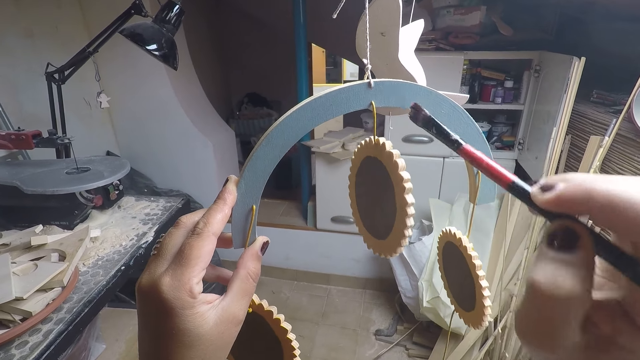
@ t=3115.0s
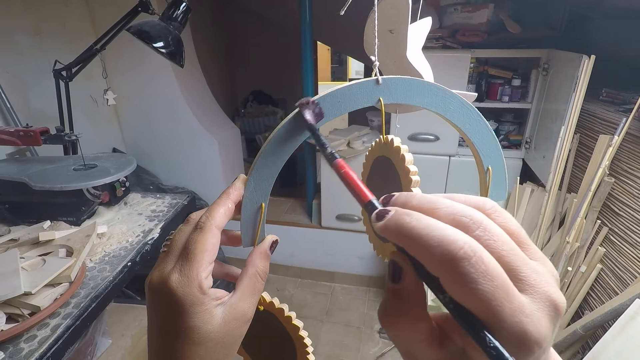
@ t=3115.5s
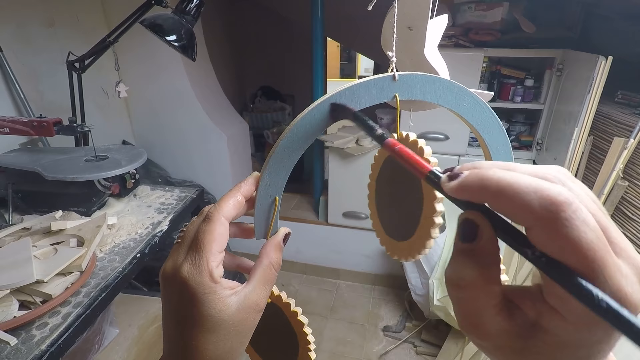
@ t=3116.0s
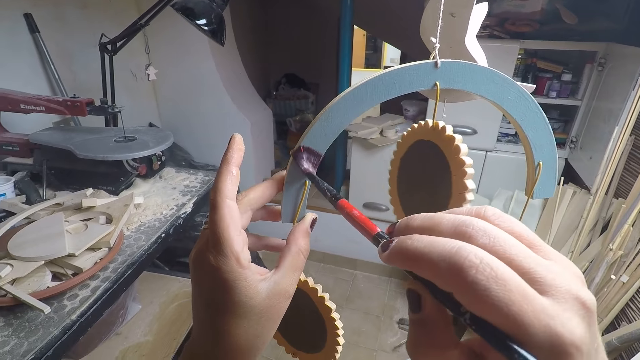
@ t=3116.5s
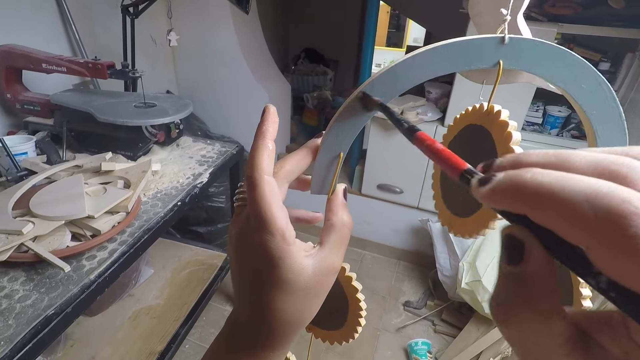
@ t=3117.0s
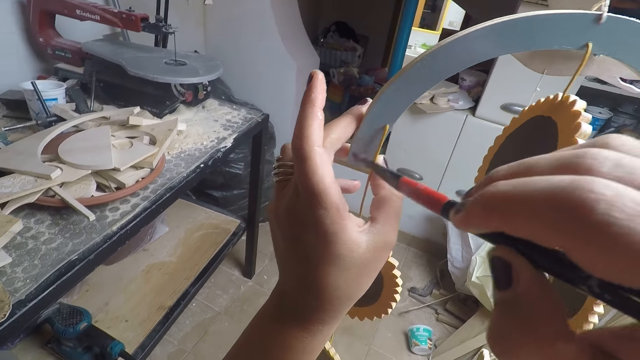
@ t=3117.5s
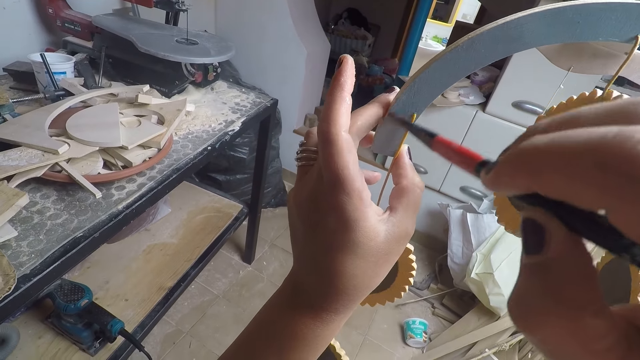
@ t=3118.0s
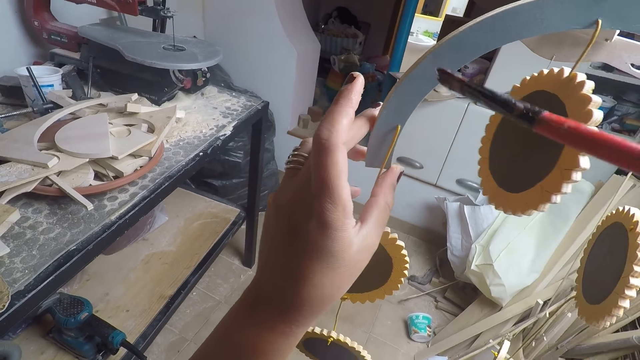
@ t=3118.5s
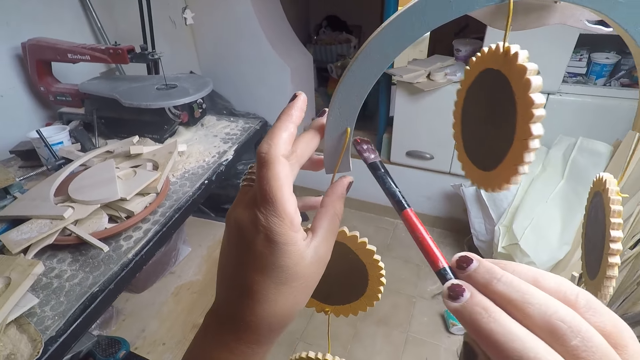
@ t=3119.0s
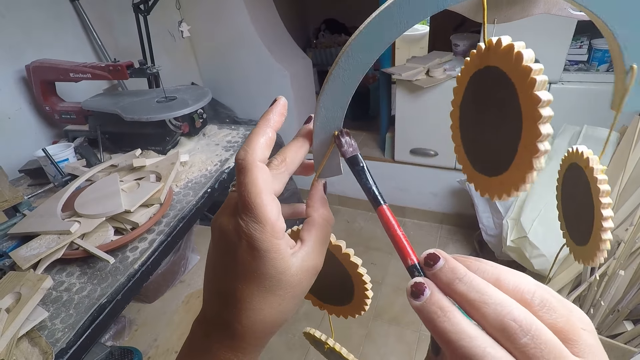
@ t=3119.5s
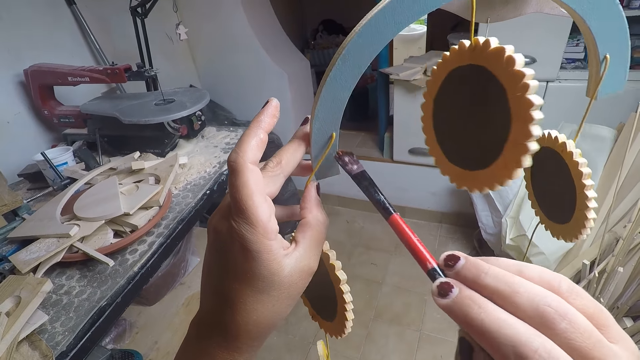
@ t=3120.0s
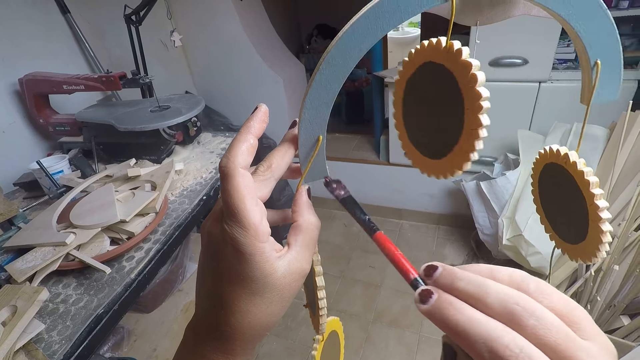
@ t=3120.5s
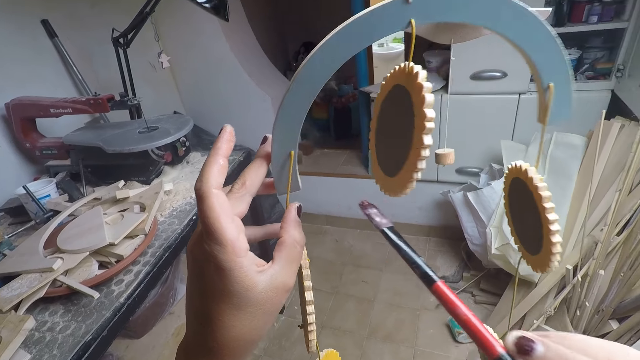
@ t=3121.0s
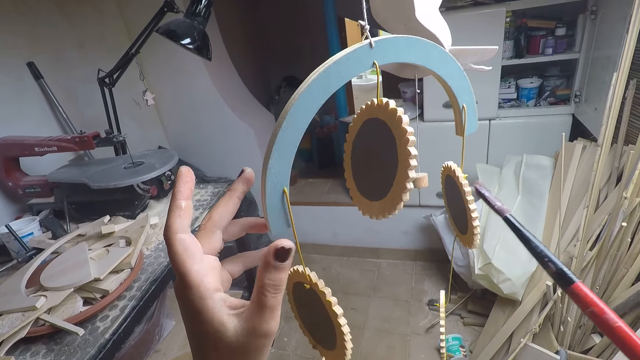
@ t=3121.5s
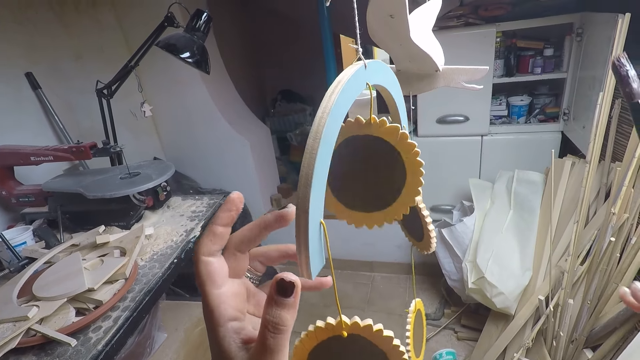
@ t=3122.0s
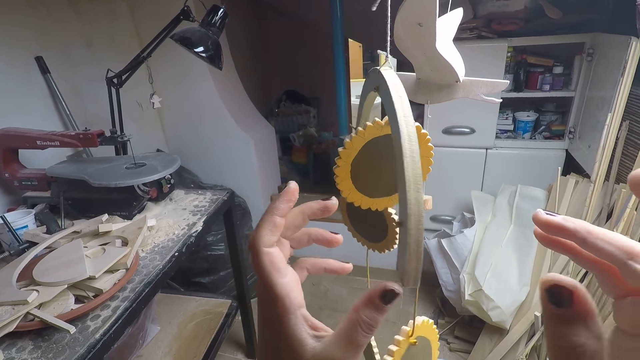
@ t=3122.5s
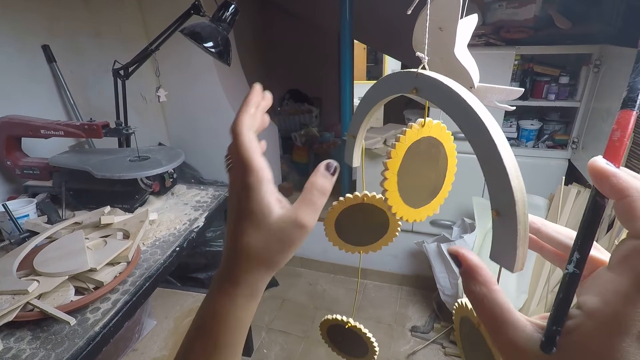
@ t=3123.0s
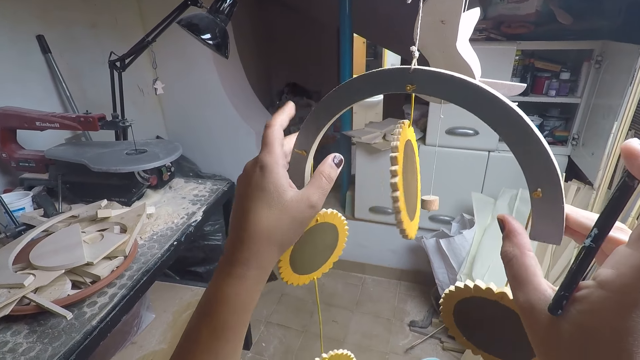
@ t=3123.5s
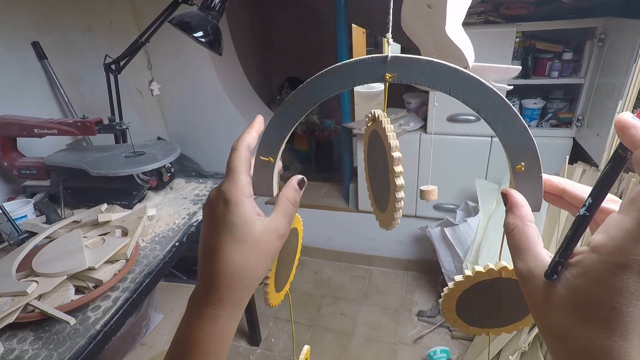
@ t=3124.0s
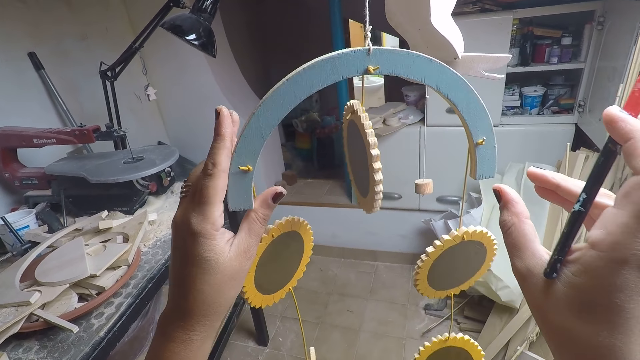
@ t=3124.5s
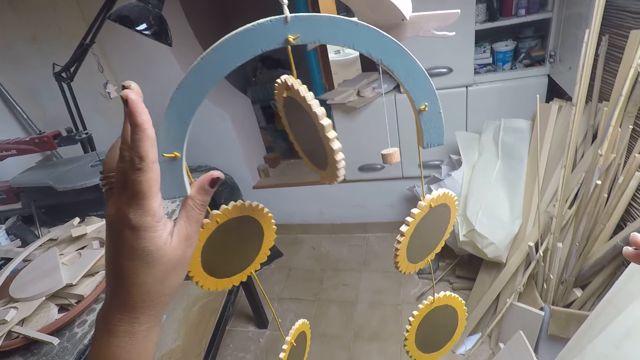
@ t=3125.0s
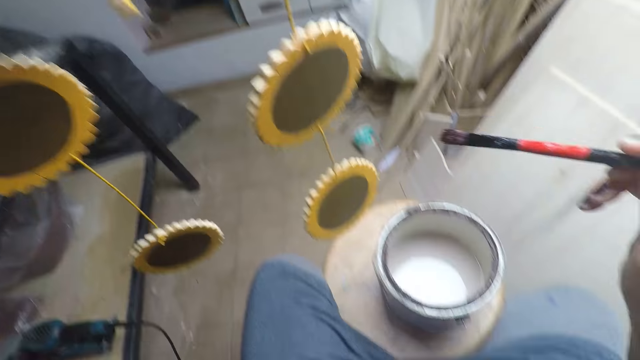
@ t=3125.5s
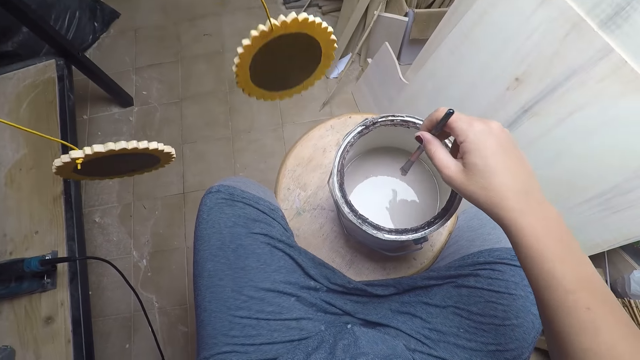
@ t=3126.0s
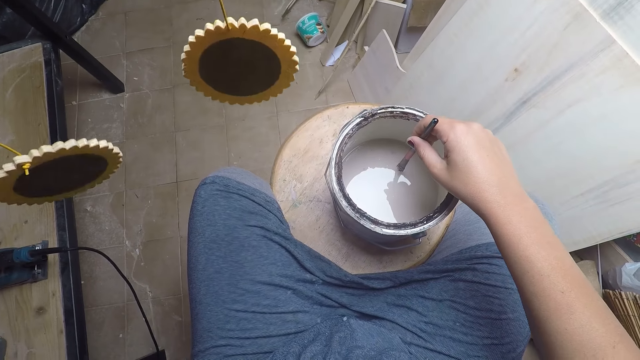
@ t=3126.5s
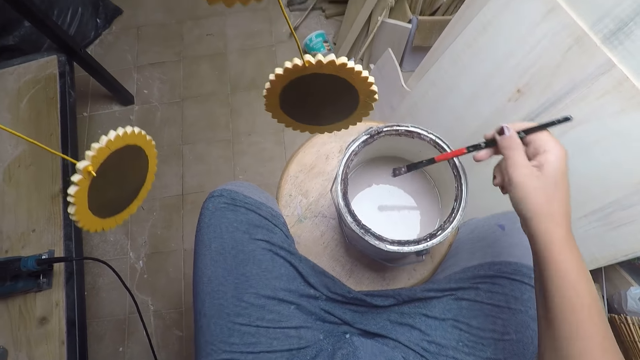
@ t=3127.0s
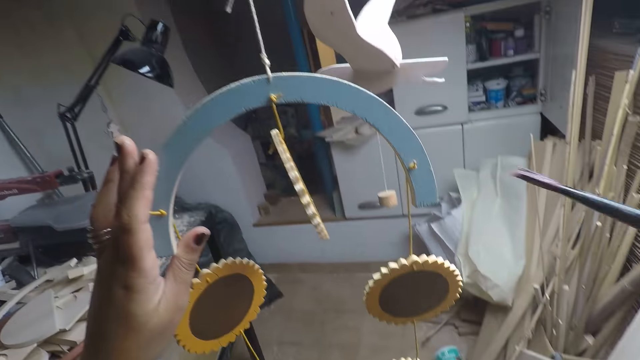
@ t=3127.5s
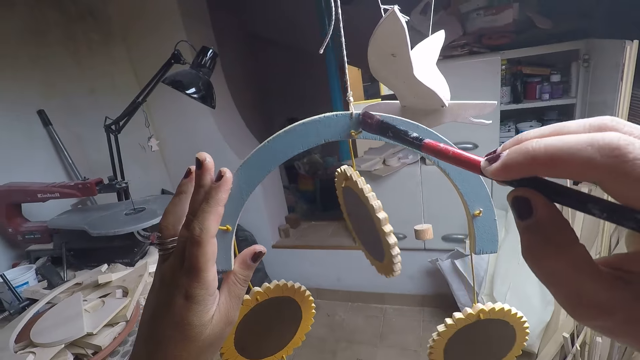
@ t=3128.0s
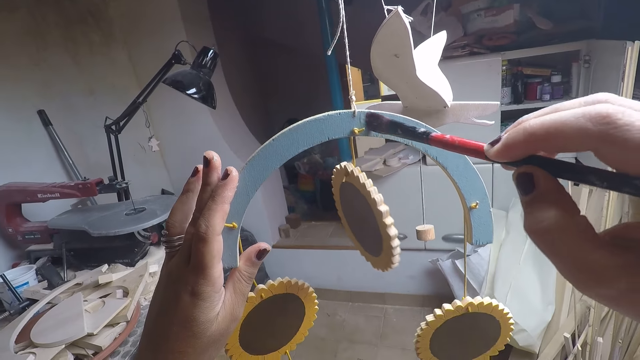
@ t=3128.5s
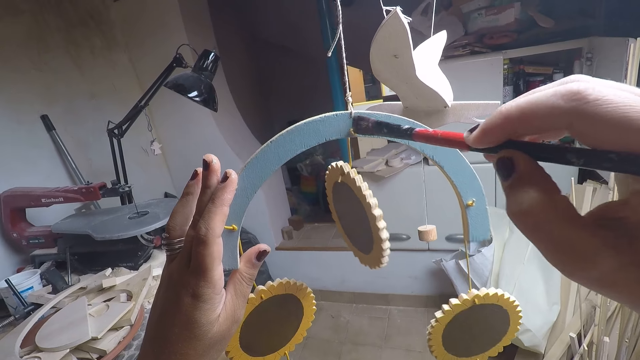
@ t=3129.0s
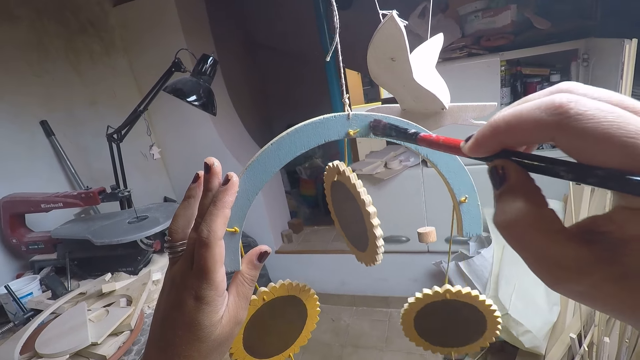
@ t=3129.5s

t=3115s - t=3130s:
The camera wearer removes his left hand from the artwork. He looks at something. He holds the artwork with both hands. He removes his right hand from the artwork. He takes paint from the paint bucket on the stool with the paintbrush in his right hand. He removes the paint brush from the tin. He paints the artwork in his left hand with the paintbrush in his right hand.

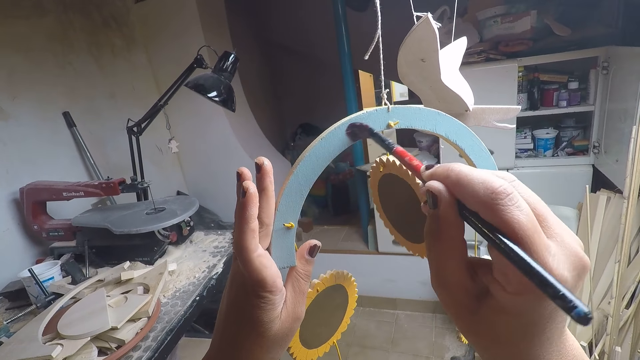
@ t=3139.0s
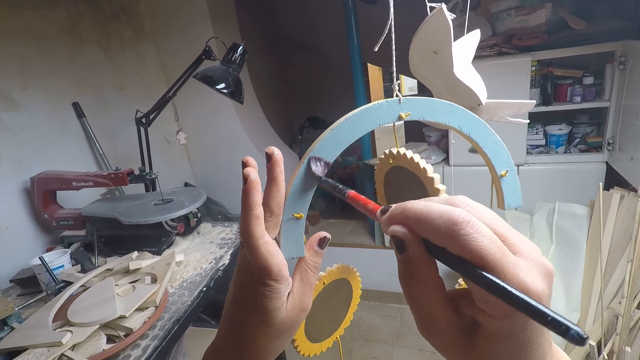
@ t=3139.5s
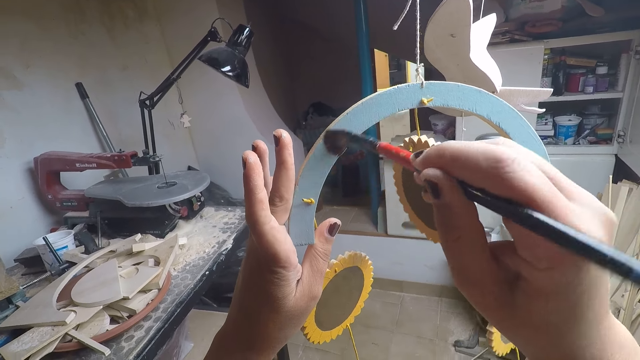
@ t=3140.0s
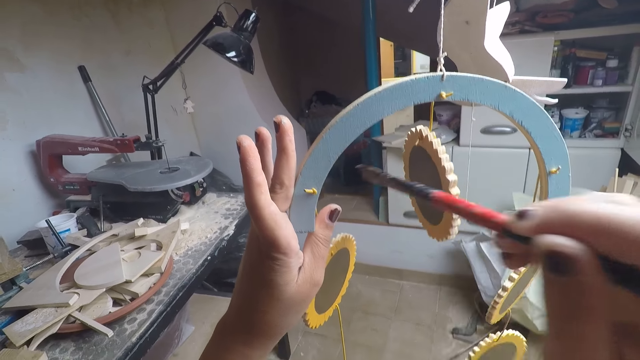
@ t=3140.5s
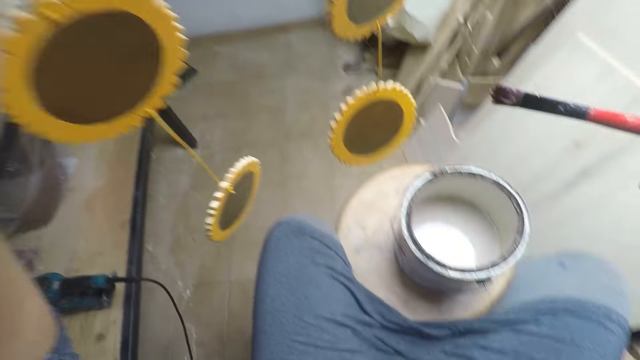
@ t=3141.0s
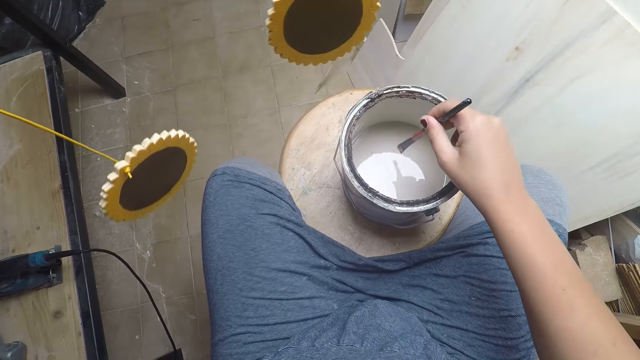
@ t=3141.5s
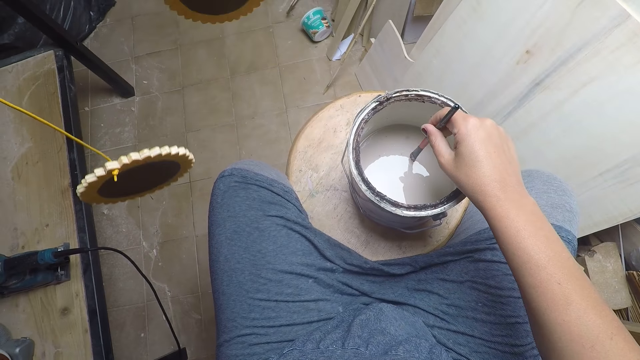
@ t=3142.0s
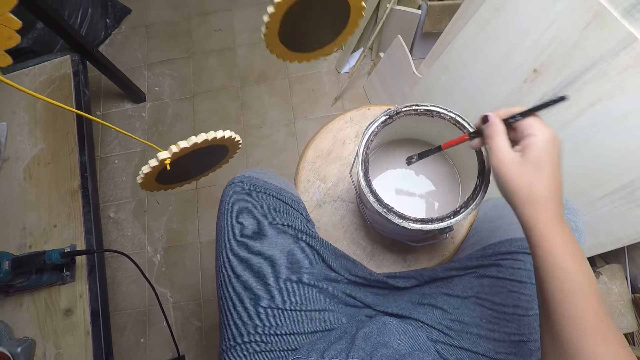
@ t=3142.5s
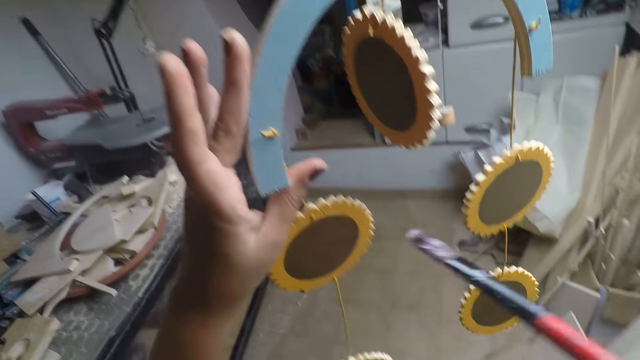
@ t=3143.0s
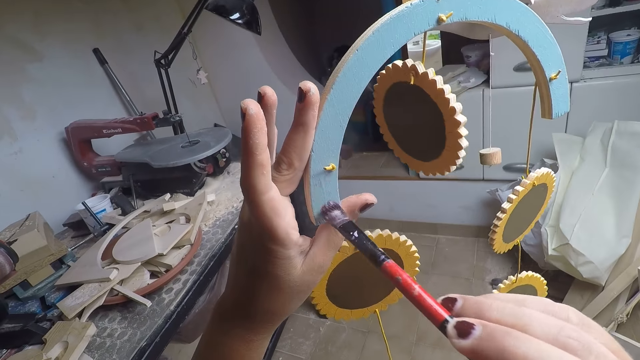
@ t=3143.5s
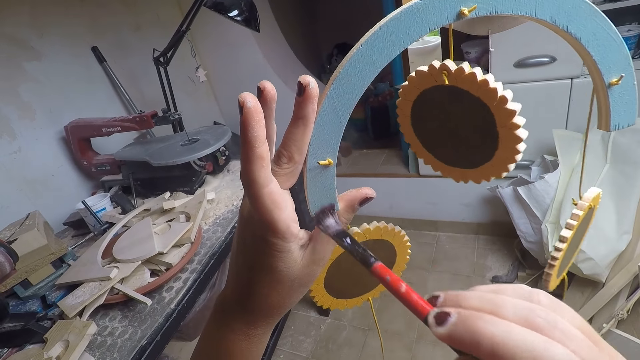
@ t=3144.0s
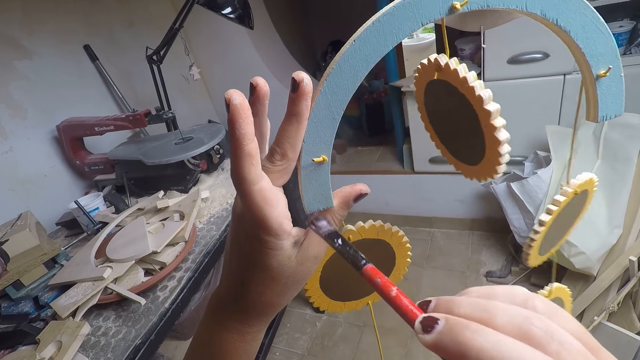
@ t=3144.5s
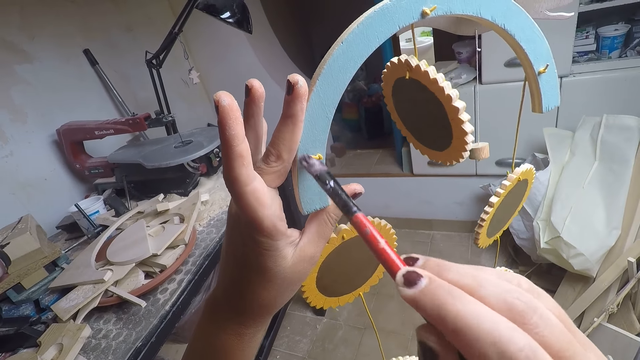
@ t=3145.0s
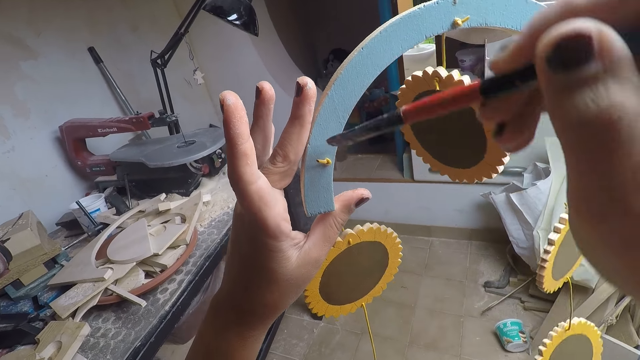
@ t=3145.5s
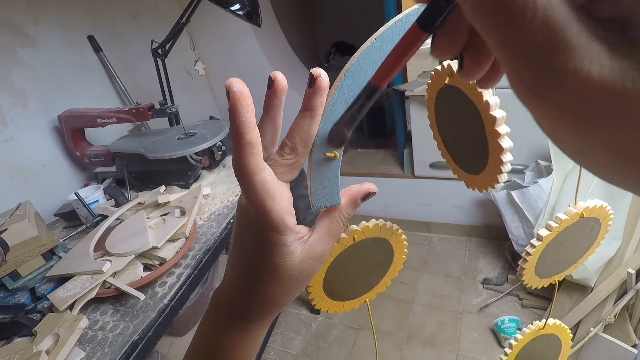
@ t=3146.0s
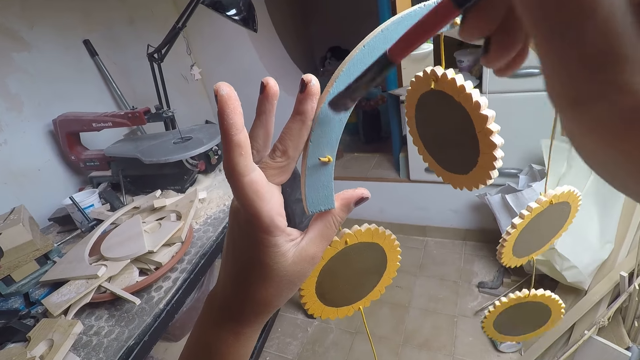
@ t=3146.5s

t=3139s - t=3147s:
The camera wearer takes paint from the paint bucket on the stool with the paintbrush in his right hand. He removes the paint brush from the tin. He paints the artwork in his left hand with the paintbrush in his right hand.
